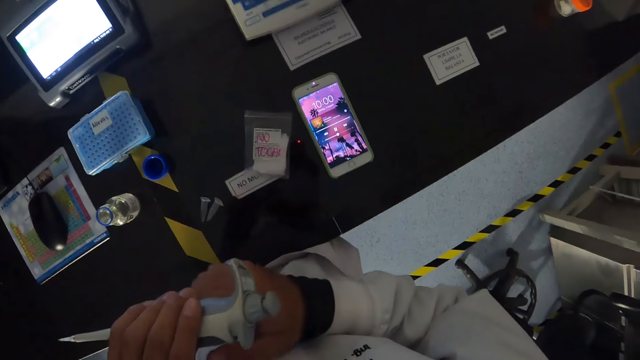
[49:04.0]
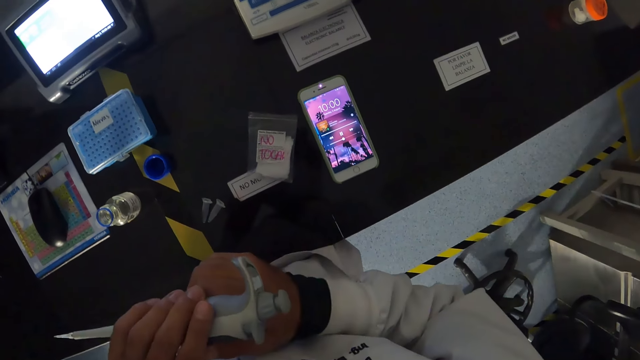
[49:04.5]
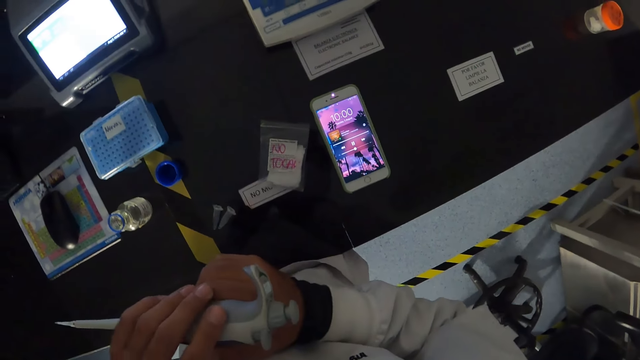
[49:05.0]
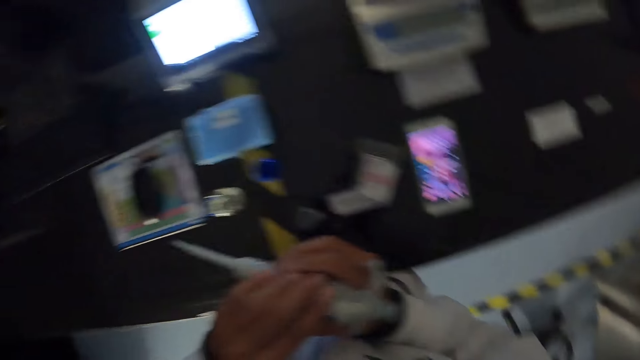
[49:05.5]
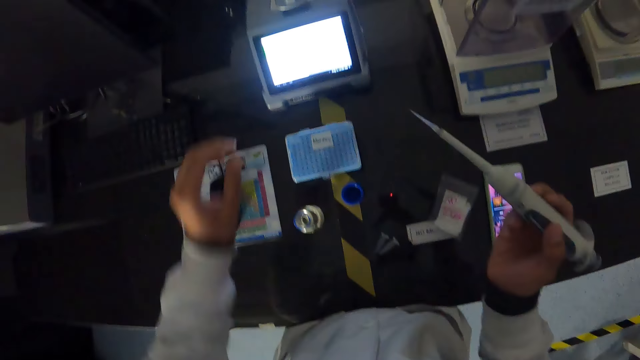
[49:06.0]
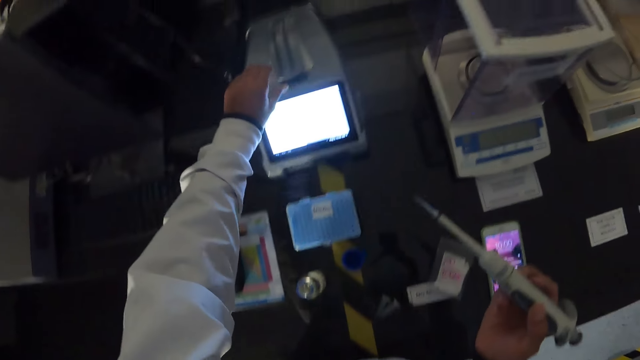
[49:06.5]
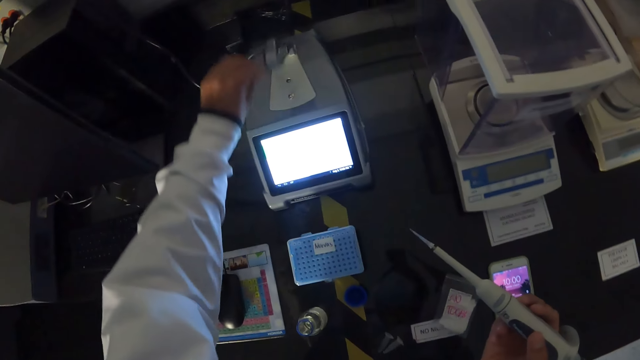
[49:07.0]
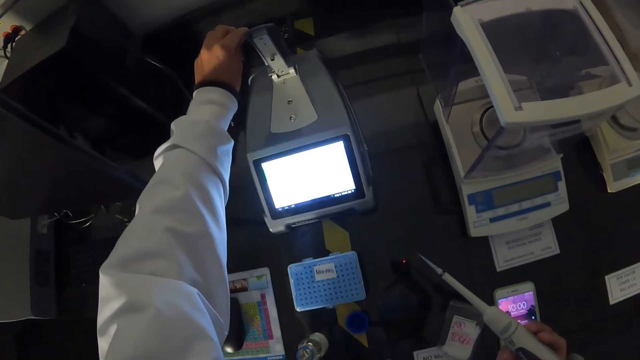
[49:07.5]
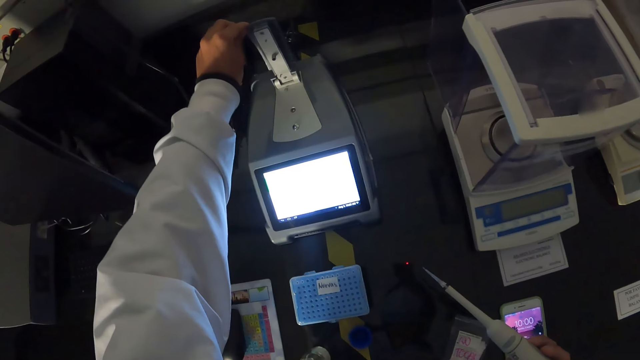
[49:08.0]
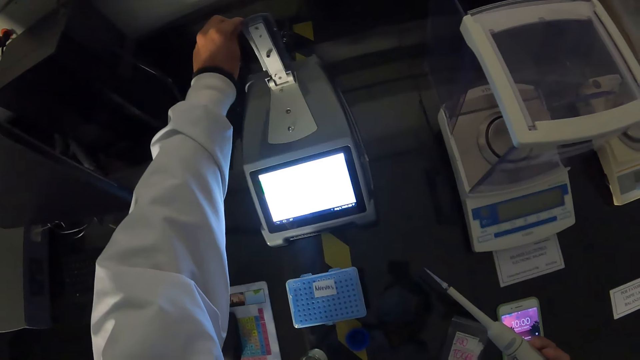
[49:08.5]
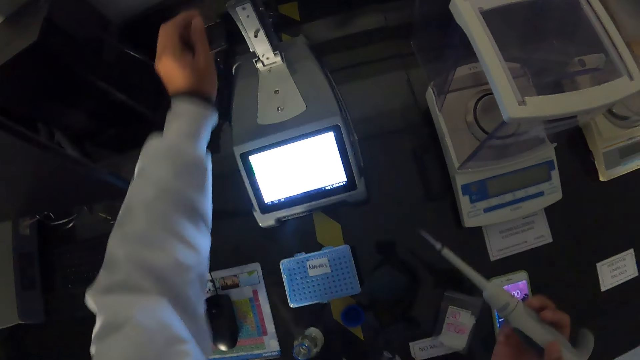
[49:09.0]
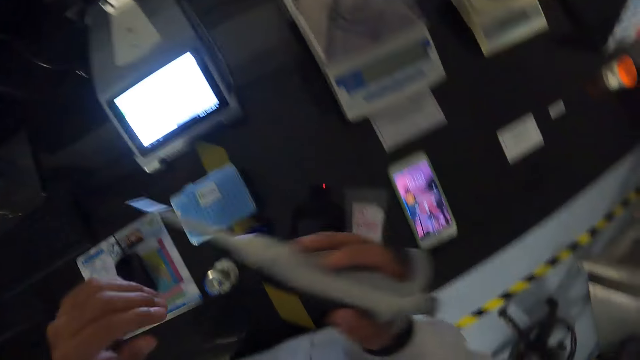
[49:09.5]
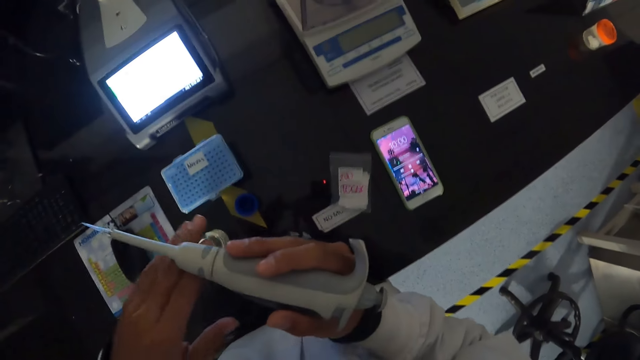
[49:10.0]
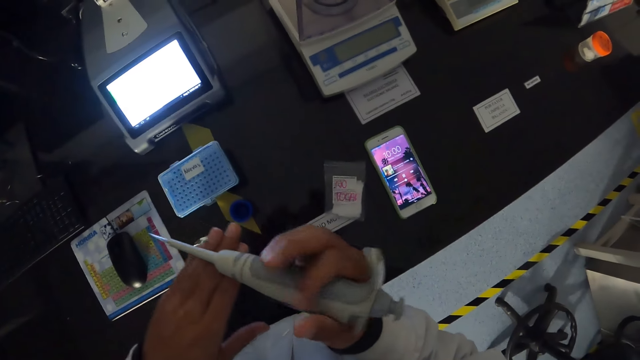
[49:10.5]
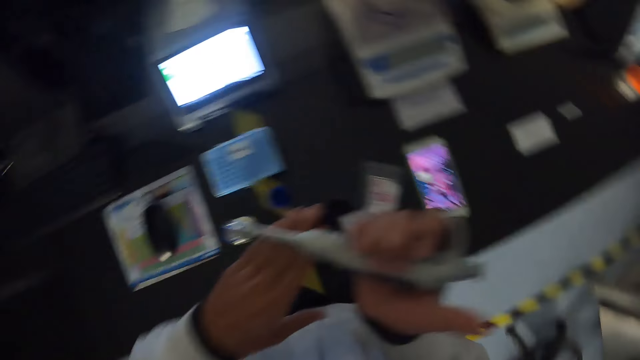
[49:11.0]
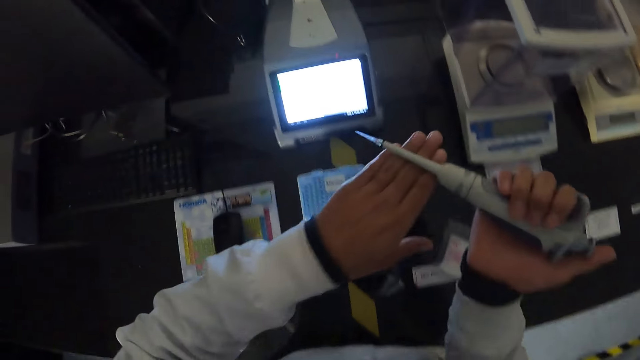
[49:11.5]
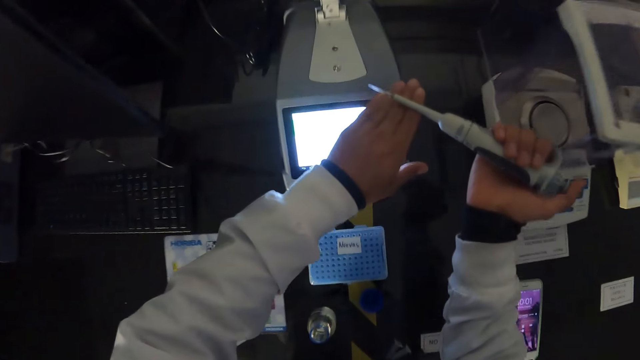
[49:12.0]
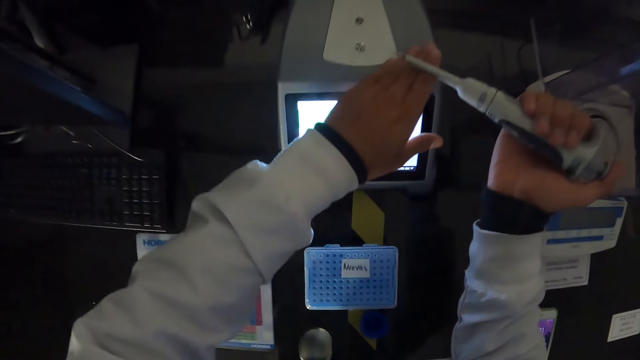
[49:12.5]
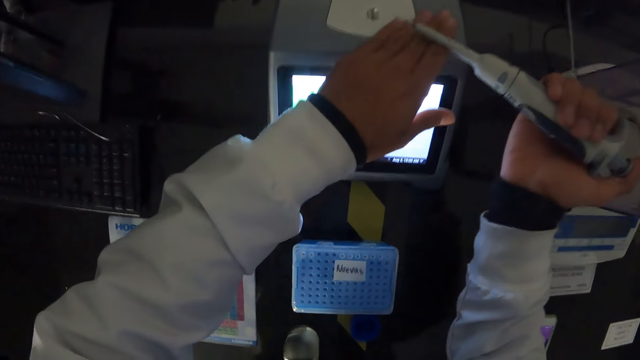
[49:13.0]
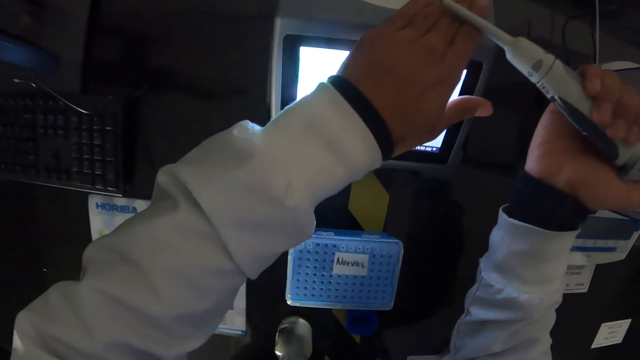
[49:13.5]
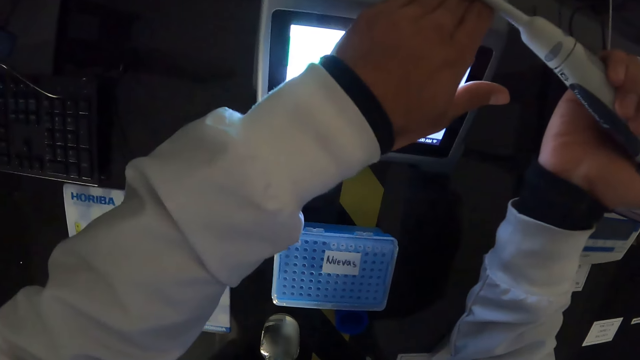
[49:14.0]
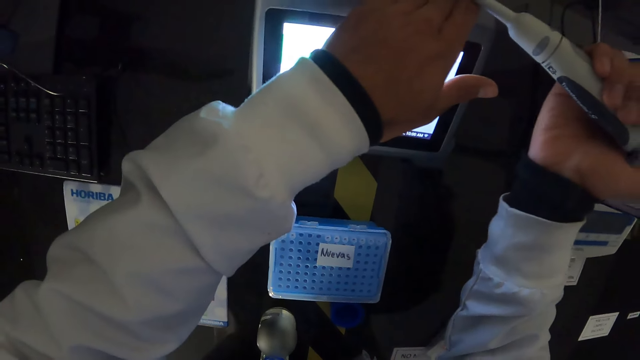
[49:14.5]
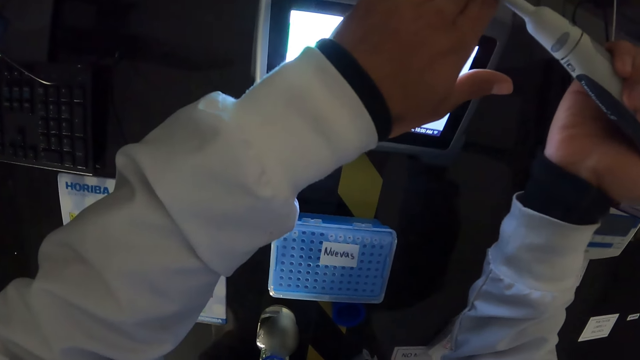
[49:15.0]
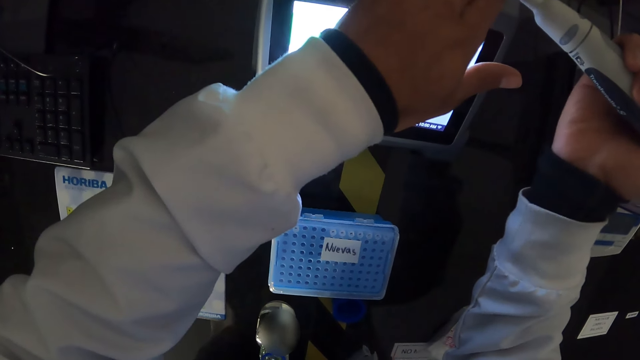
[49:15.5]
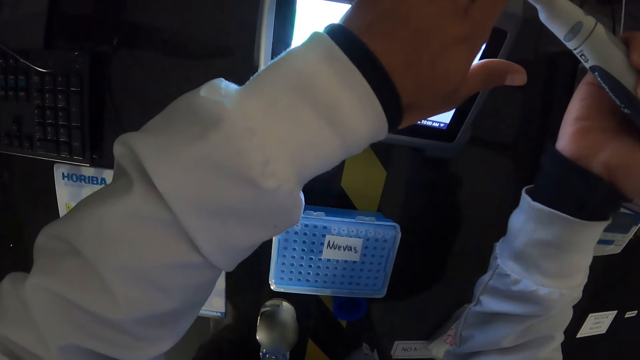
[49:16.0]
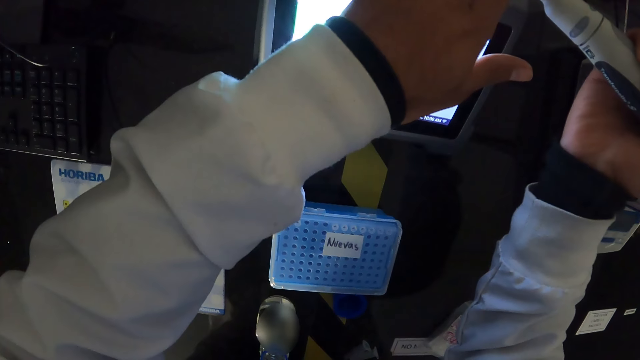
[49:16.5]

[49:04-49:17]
The camera wearer holds the pipette in her right hand. She opens the lid of the monitor with her left hand. She holds the sensor machine. She puts the segment in the monitor with her right hand.

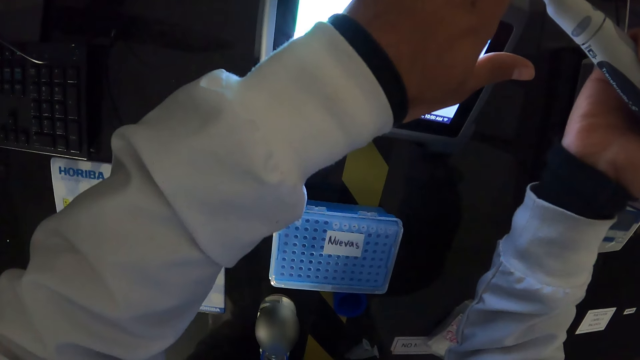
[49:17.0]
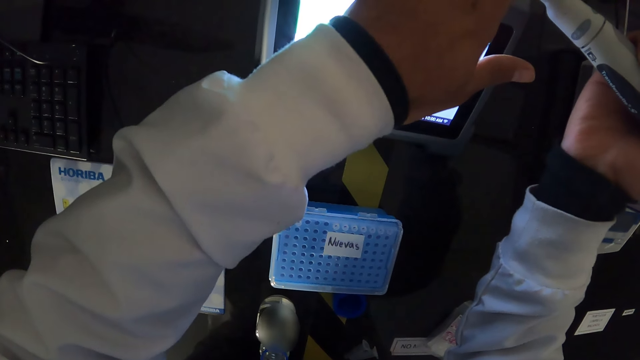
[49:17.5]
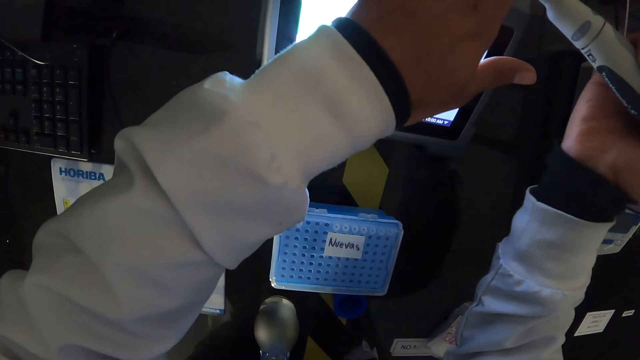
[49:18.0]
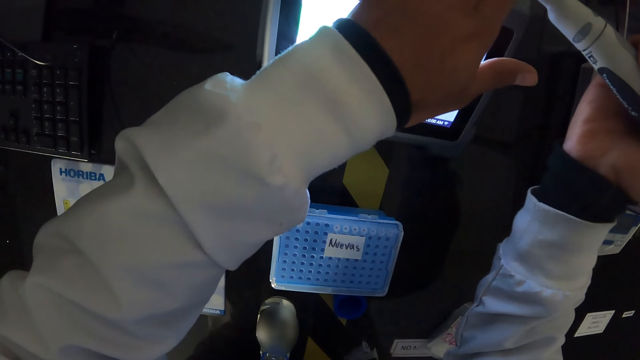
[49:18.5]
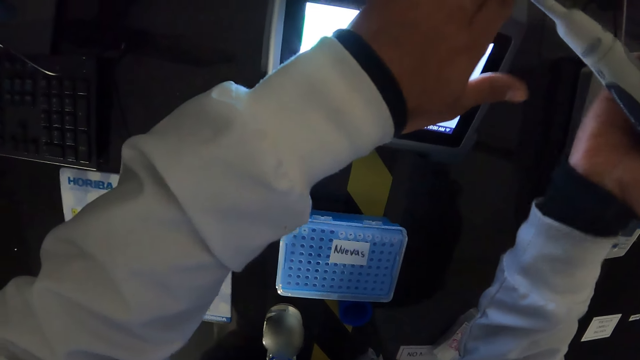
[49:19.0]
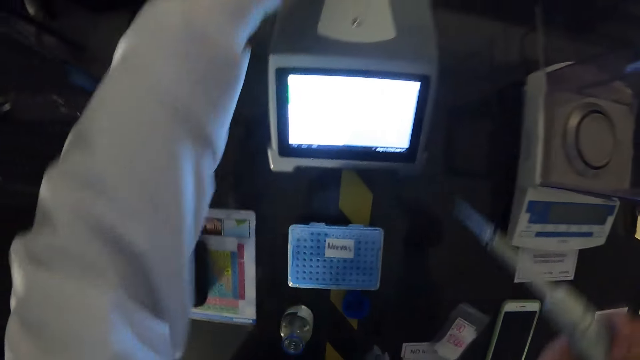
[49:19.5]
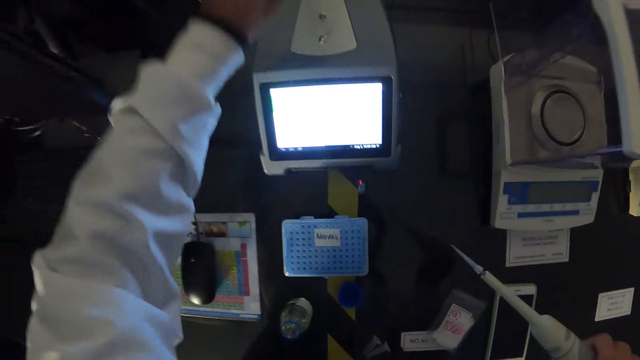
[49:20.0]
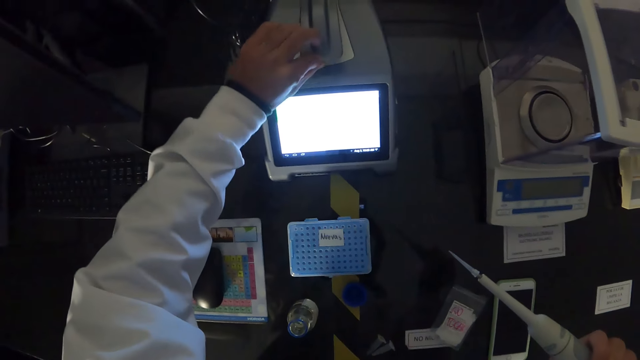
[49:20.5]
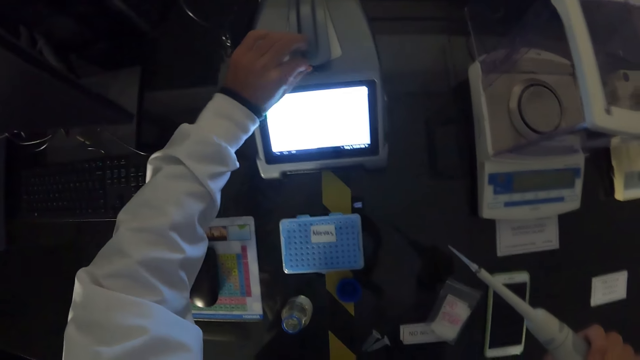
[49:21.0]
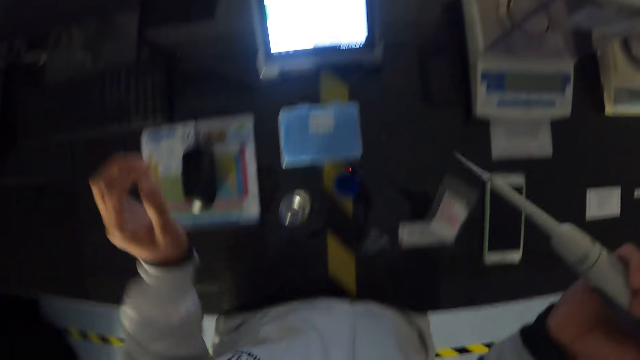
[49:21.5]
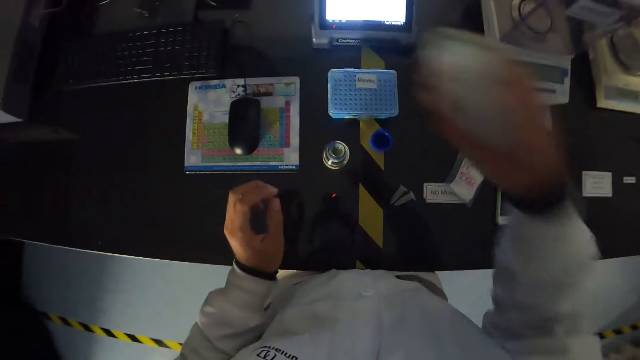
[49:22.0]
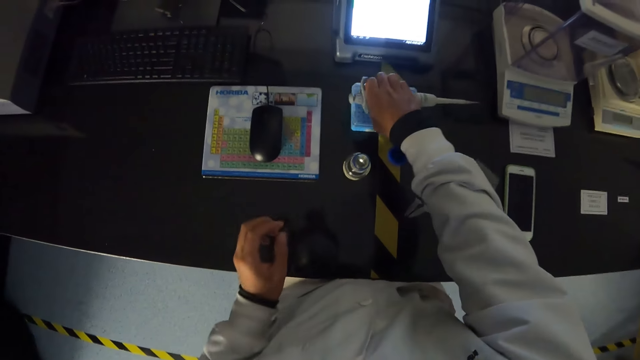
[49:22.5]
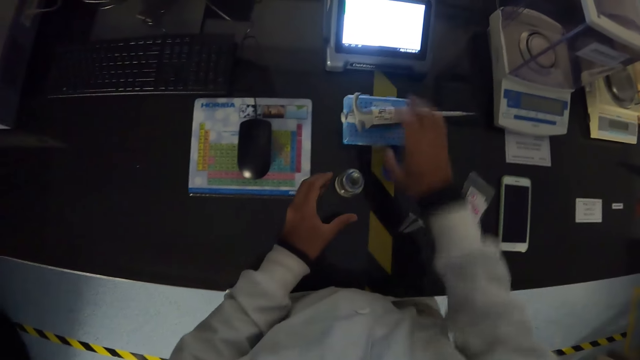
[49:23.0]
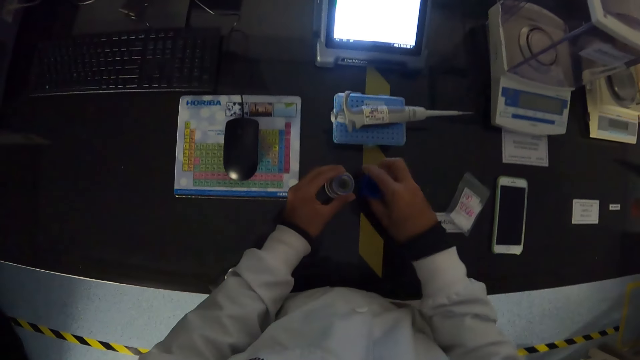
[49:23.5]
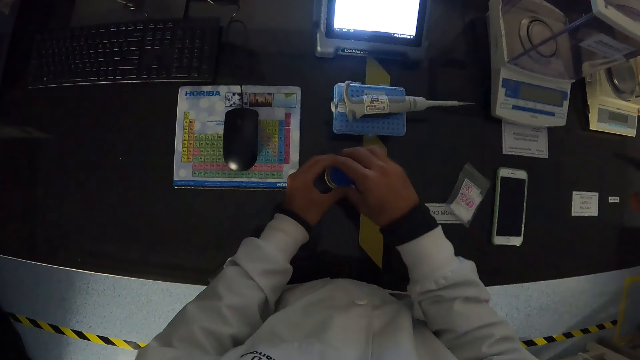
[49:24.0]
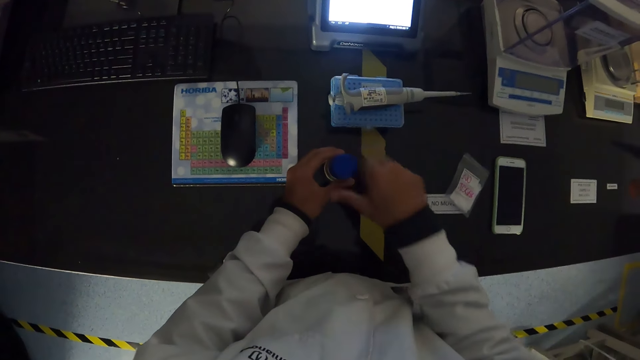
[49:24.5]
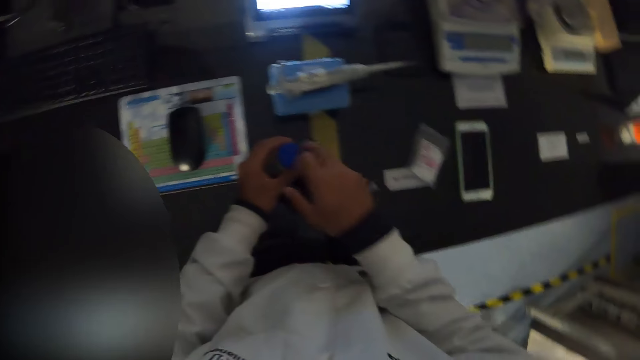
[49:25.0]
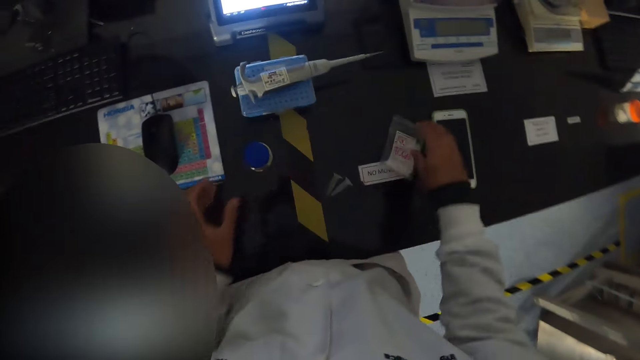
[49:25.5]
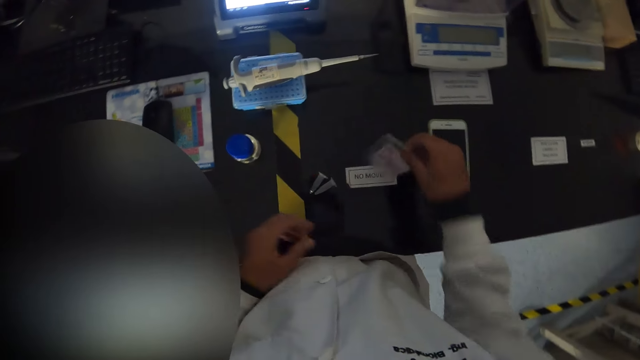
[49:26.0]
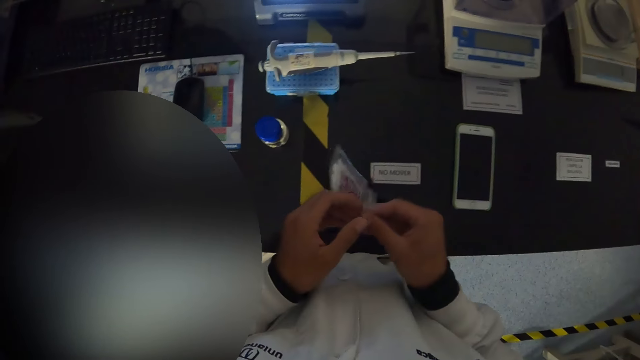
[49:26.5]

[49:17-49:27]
The camera wearer drops the pipette on the test tube case on the table with her right hand. She covers the container with the cover in her right hand. She carries the nylon on the table with her right hand. She holds the sachet.
